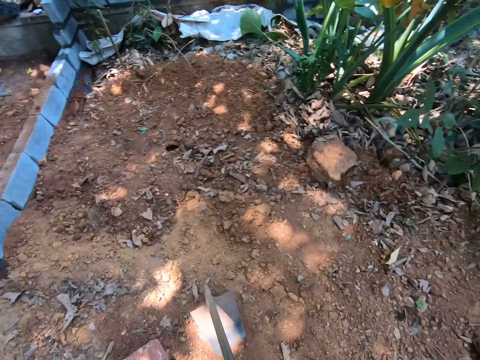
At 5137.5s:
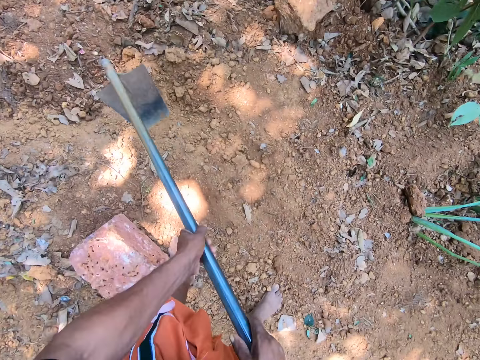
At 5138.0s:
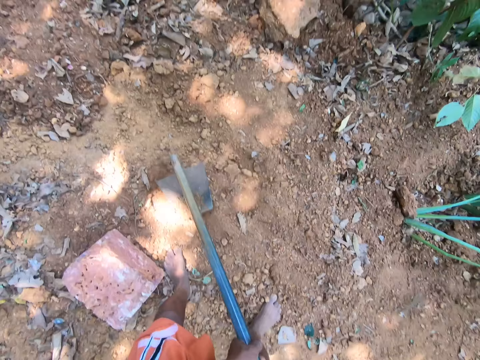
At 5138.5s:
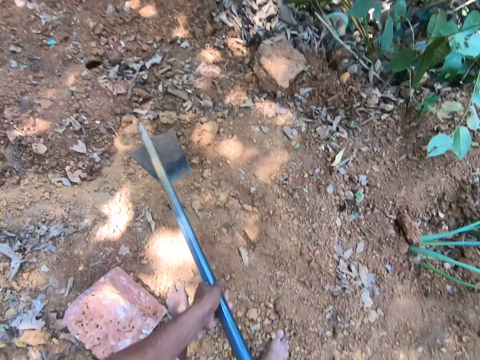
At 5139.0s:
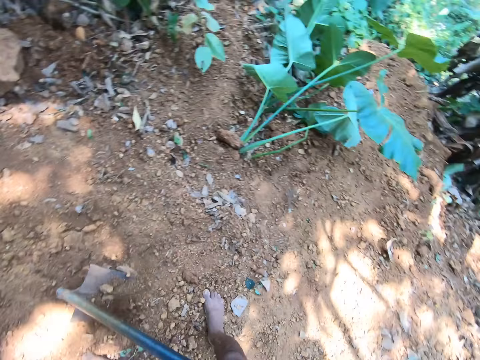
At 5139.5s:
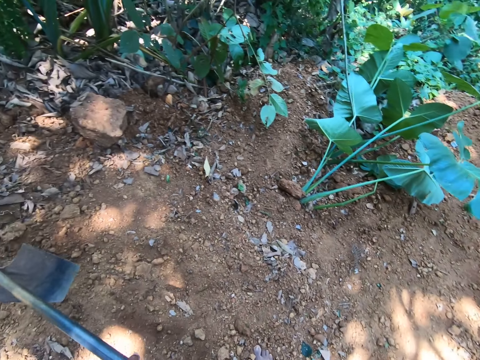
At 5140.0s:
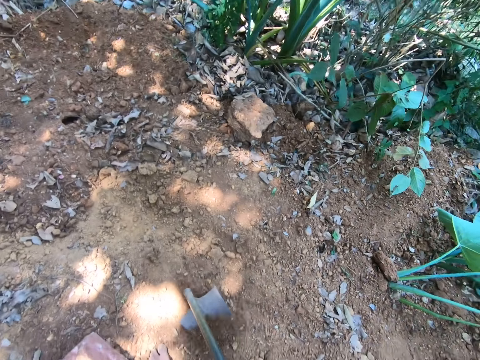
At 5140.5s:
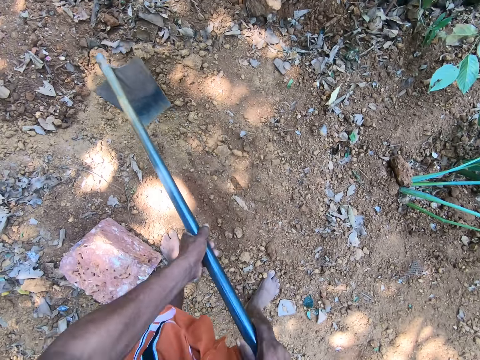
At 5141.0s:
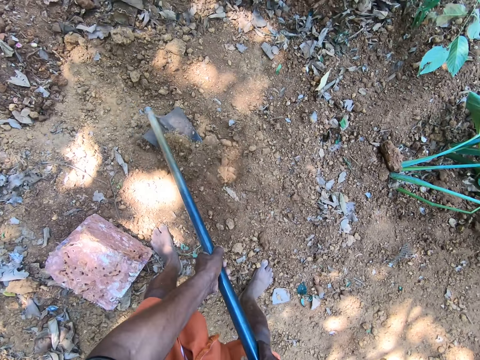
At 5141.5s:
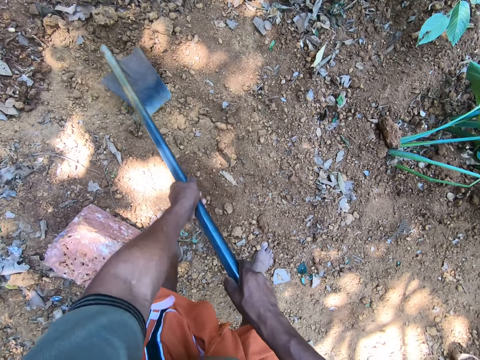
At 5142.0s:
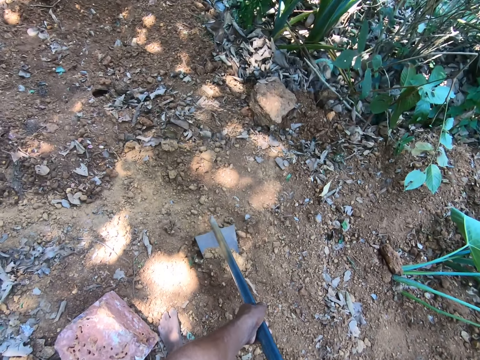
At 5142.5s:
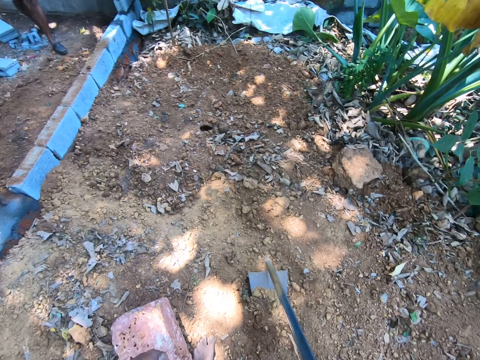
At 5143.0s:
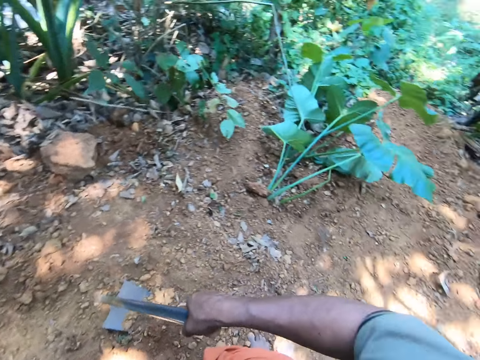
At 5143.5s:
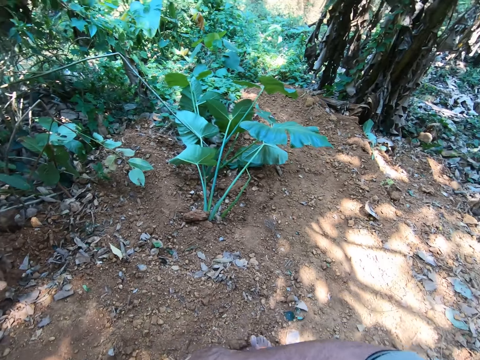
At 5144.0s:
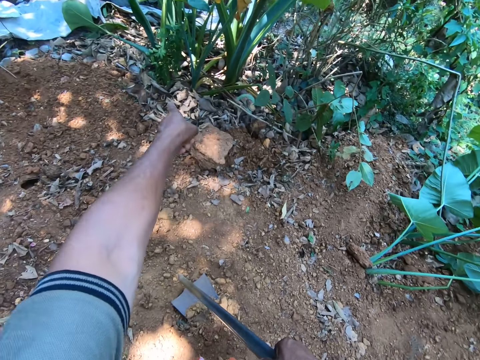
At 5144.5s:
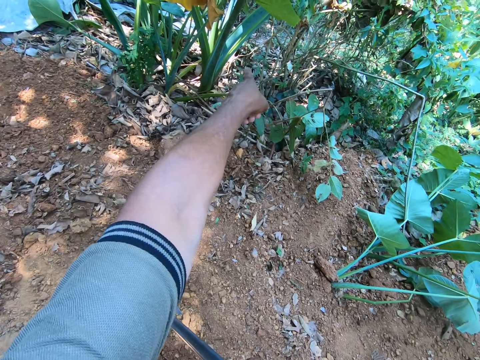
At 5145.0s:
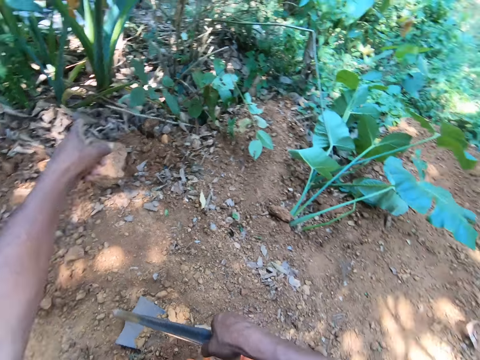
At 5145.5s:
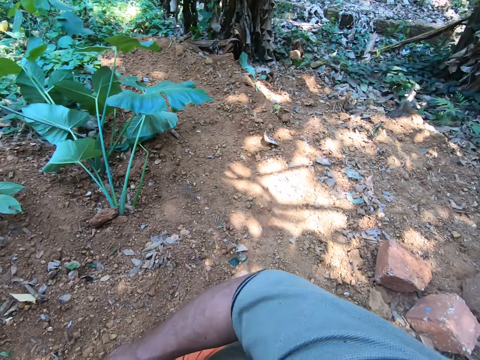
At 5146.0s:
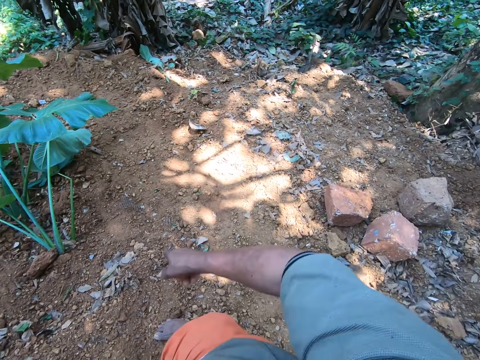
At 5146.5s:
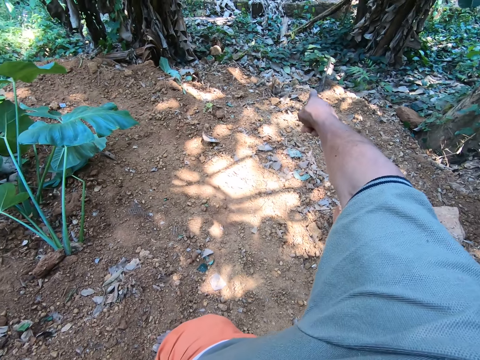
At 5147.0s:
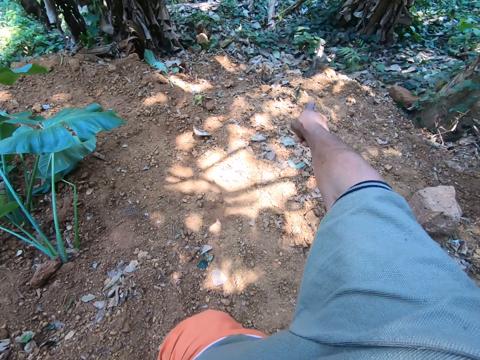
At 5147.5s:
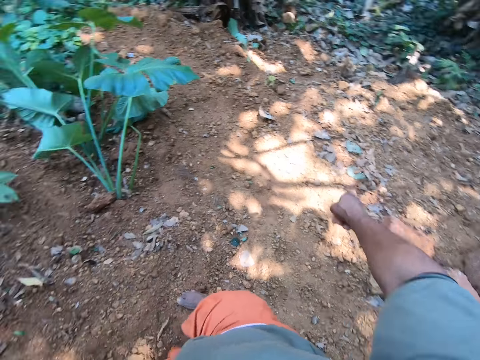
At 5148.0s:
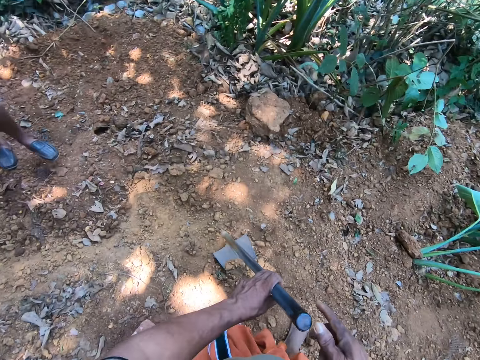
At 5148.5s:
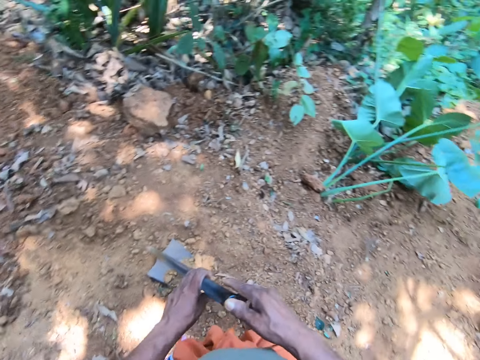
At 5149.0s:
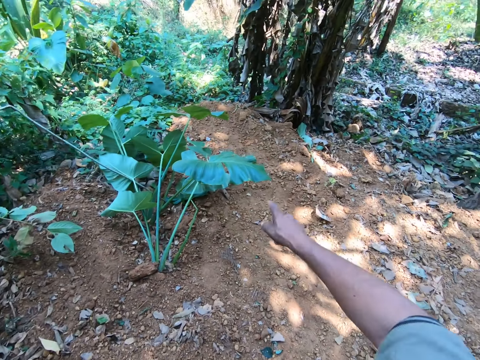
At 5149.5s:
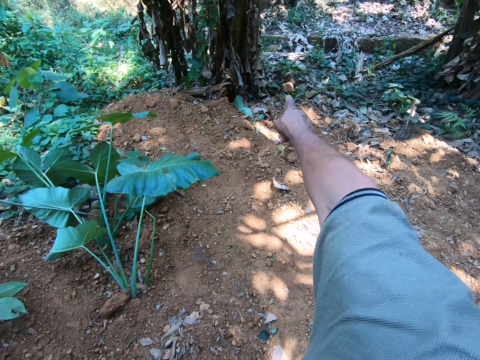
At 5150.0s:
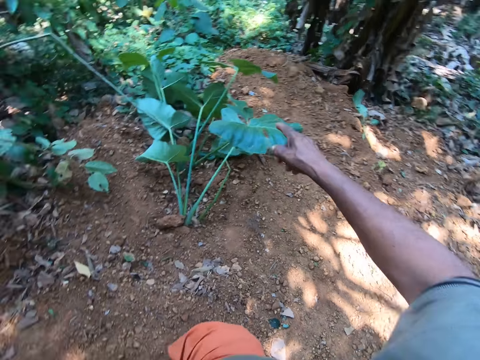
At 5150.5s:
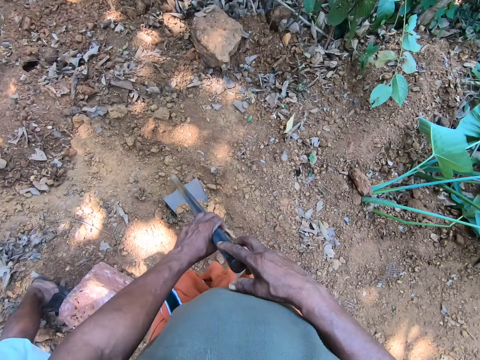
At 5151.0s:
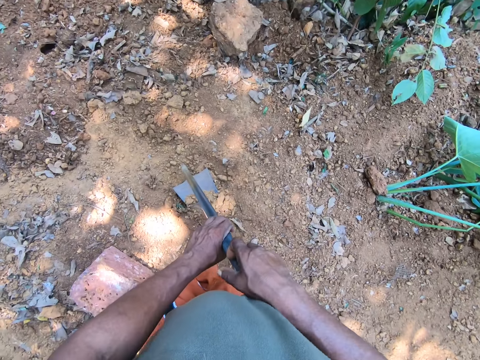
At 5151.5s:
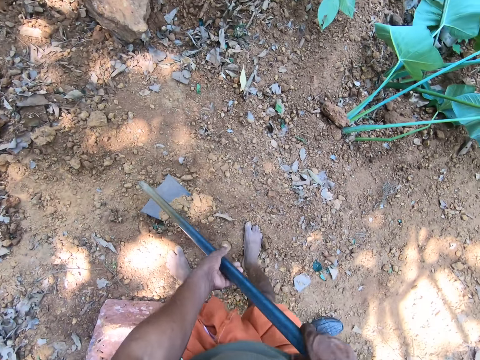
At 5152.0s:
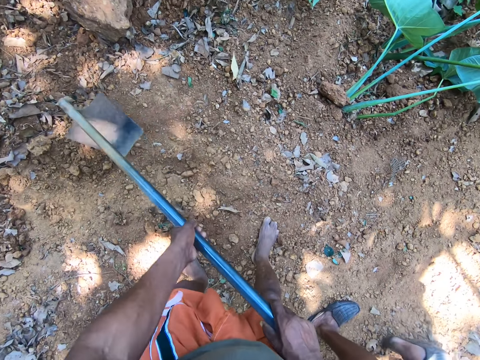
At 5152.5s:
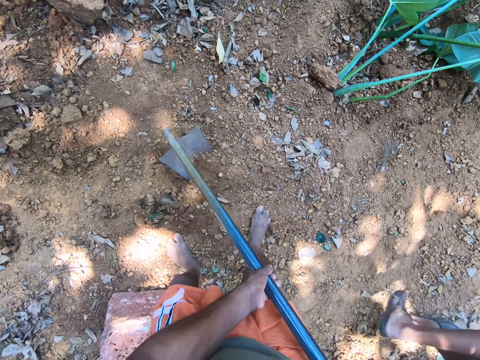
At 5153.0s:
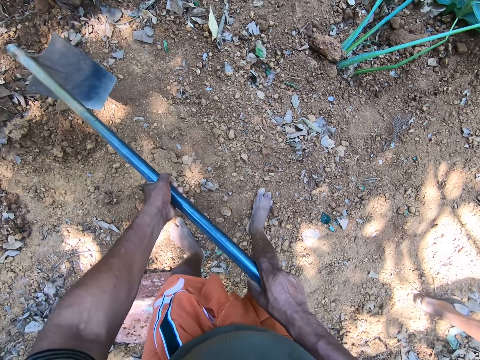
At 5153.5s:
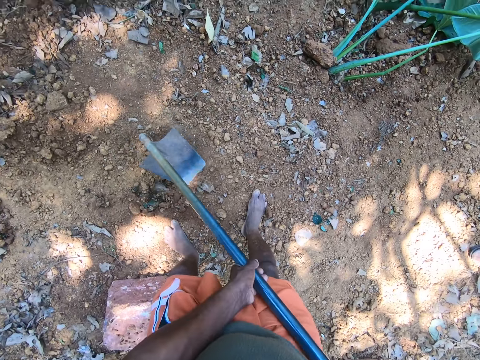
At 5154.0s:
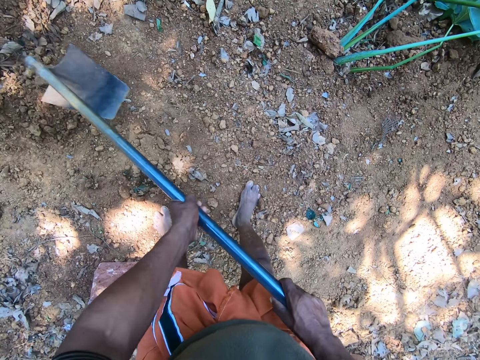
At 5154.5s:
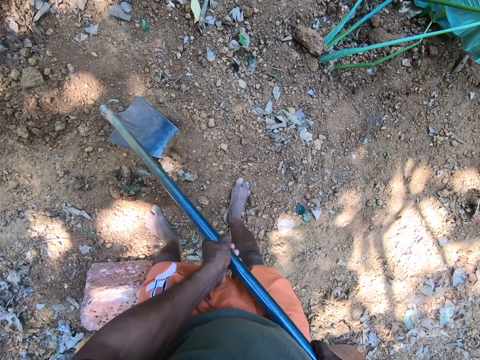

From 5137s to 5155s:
The camera wearer digs the ground with a hoe. He looks around the compound. He interacts with a man. He looks sideways, points with his right hand, looks down, looks sideways and points with his right hand. He holds the hoe with both hands. He shapes the soil with the hoe in his hands. He digs with the hoe in both hands.

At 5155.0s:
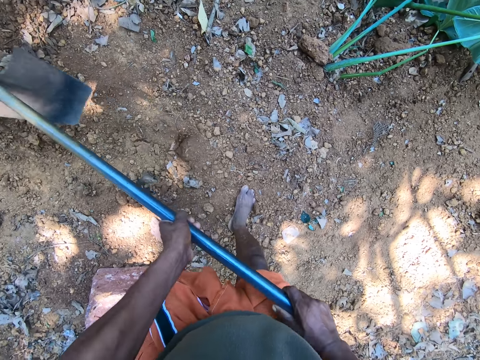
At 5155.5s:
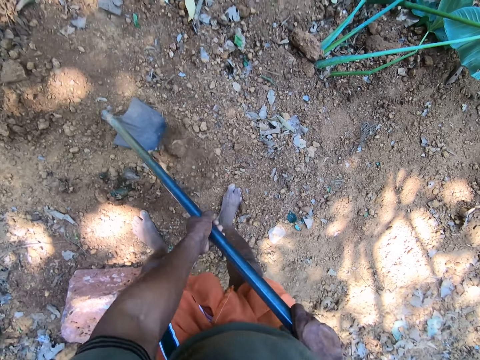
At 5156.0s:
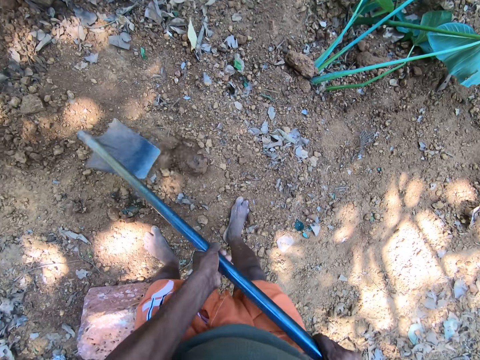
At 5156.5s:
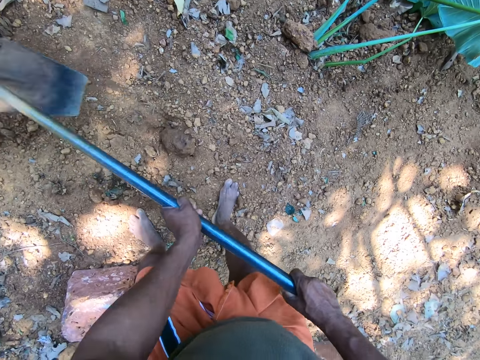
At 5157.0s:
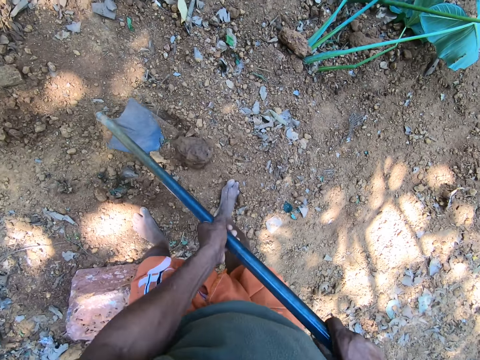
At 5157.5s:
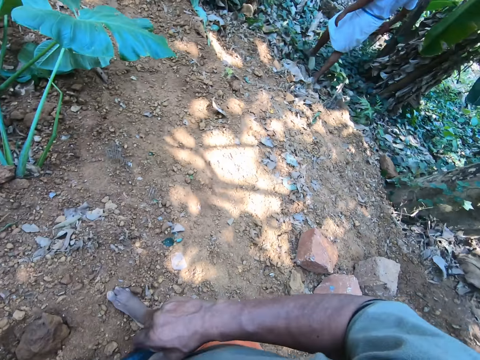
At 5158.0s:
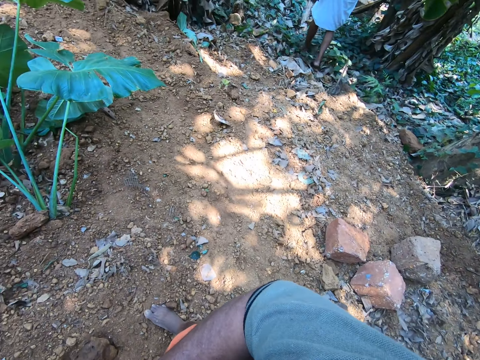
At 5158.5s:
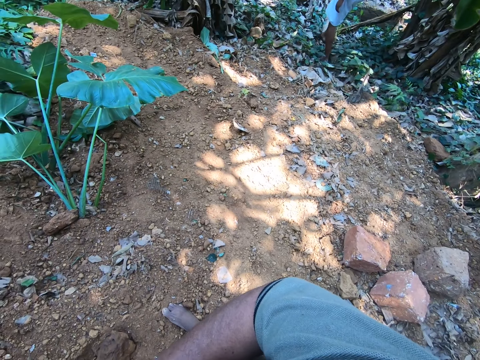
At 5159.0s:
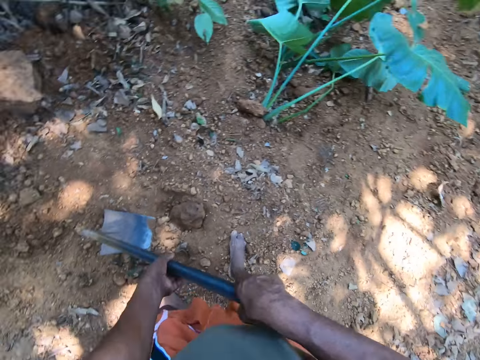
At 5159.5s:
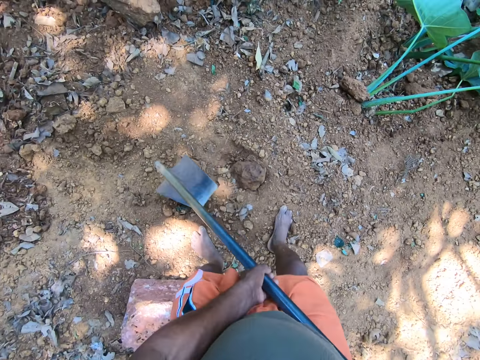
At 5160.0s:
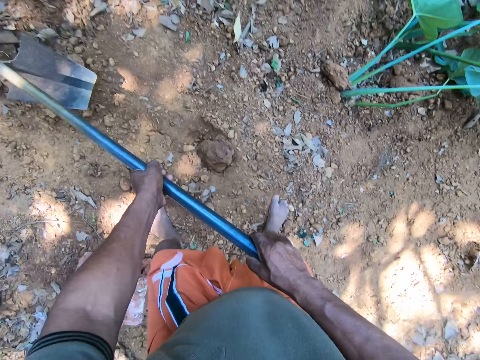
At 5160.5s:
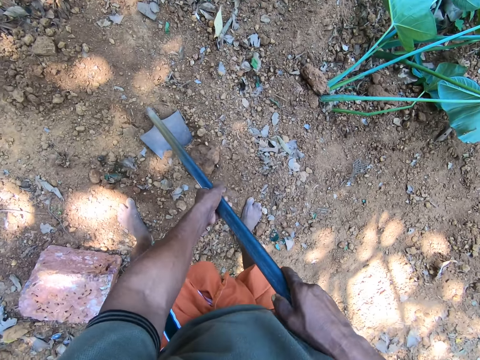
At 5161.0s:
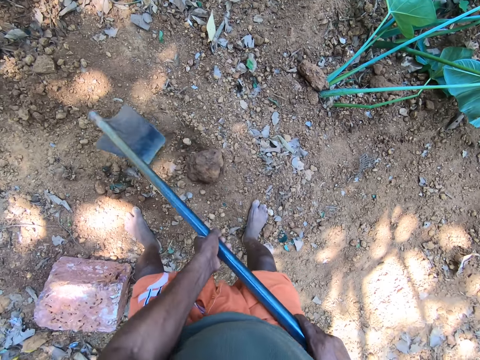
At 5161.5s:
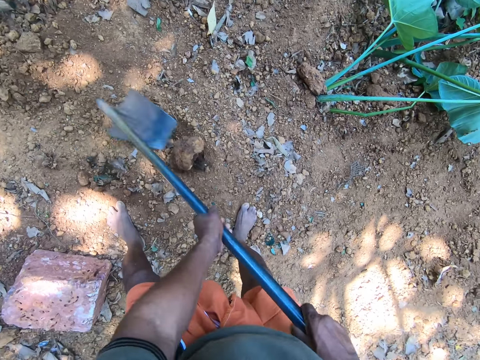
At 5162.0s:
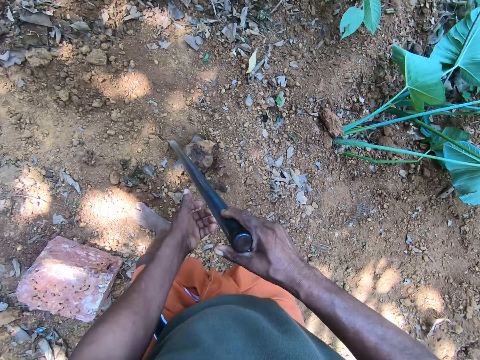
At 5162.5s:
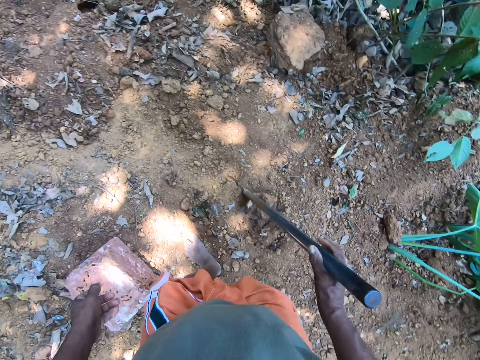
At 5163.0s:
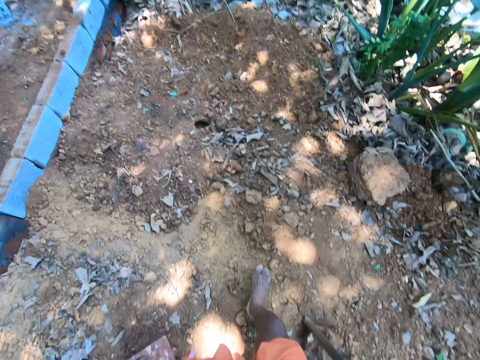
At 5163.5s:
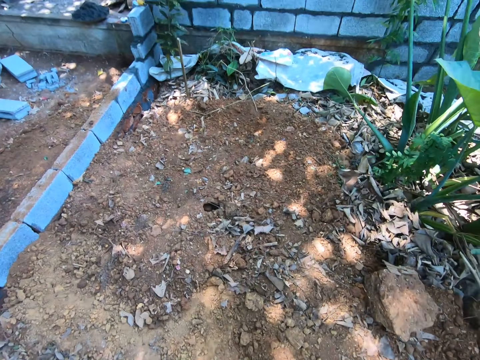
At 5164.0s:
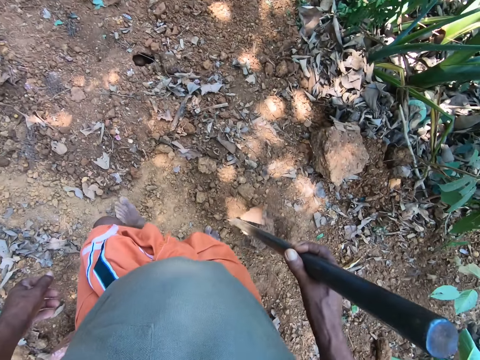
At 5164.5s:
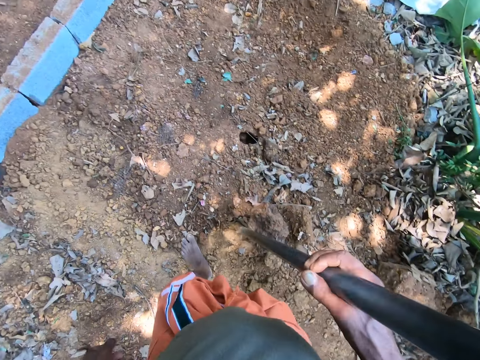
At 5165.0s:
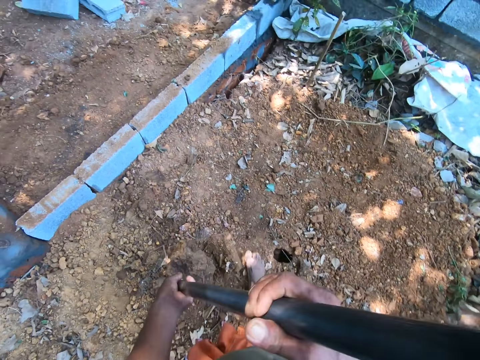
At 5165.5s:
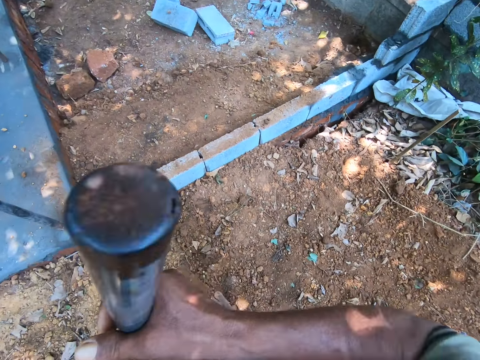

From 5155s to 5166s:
The camera wearer looks sideways. He digs with a hoe in both hands. He walks in front. He packs the soil with the hoe in his right hand.
